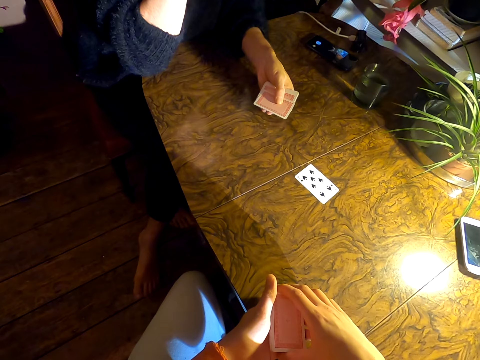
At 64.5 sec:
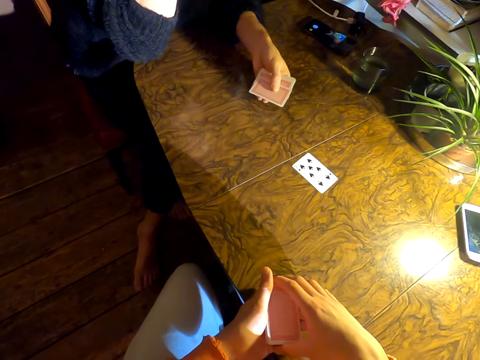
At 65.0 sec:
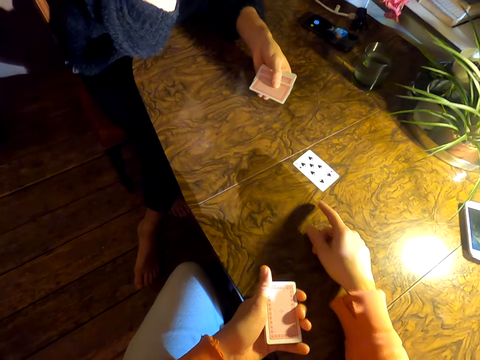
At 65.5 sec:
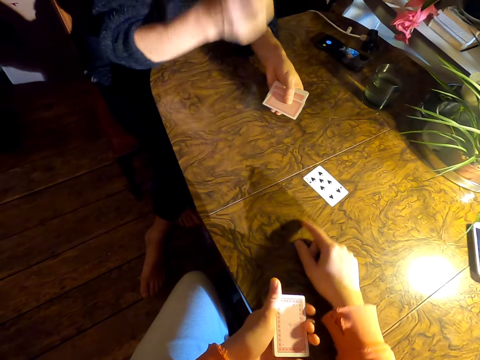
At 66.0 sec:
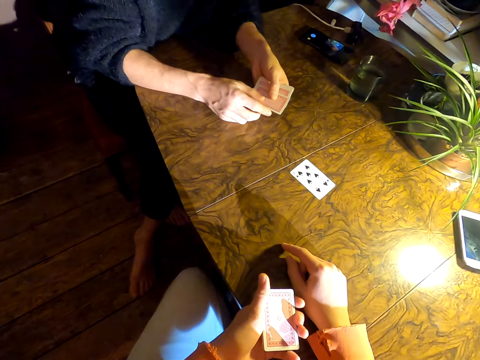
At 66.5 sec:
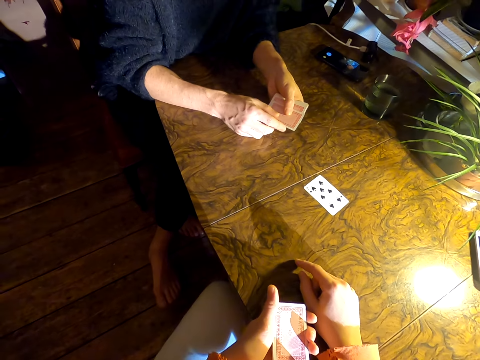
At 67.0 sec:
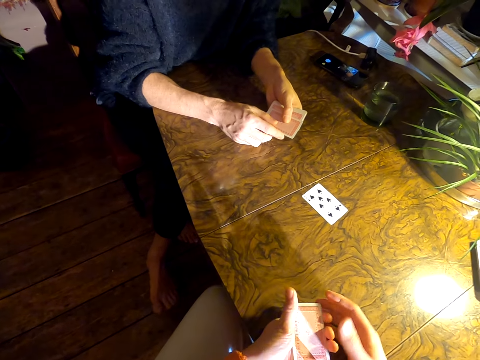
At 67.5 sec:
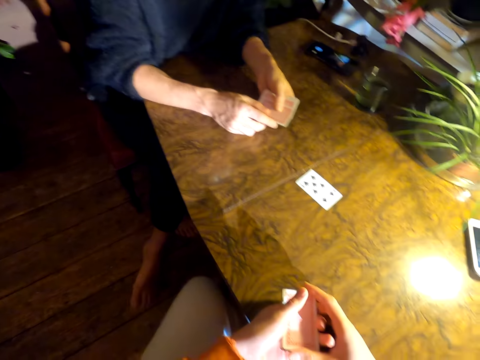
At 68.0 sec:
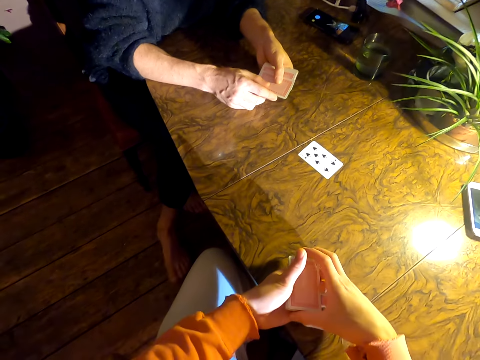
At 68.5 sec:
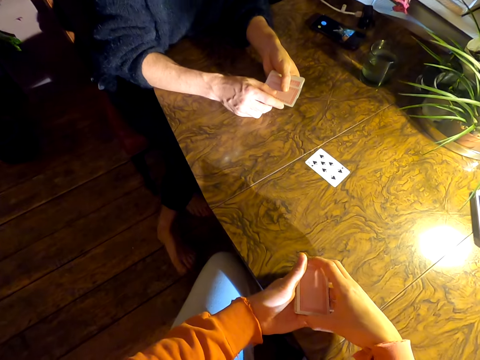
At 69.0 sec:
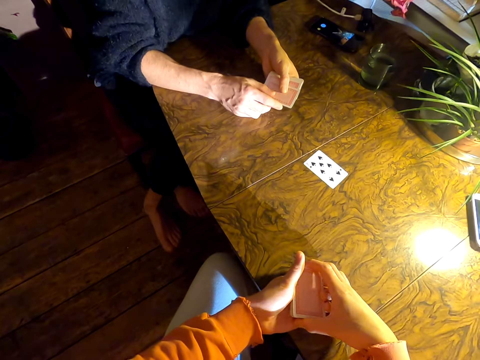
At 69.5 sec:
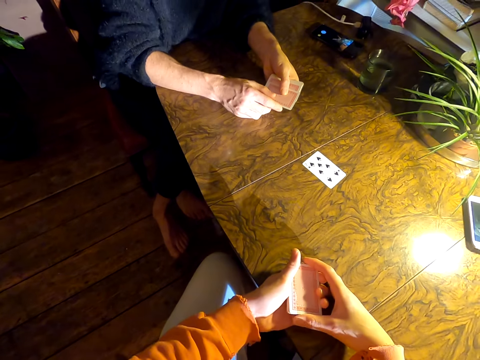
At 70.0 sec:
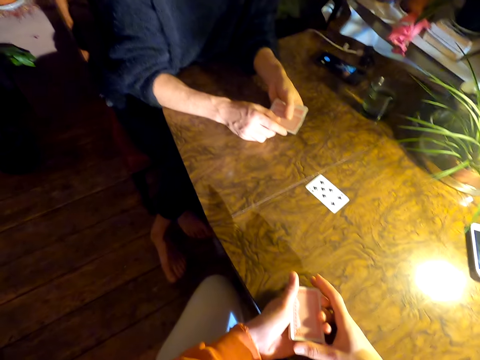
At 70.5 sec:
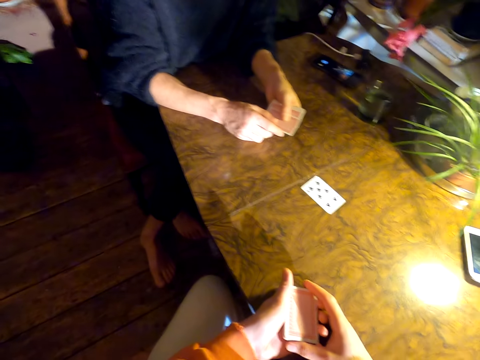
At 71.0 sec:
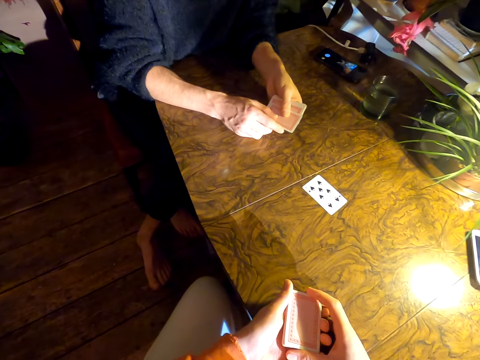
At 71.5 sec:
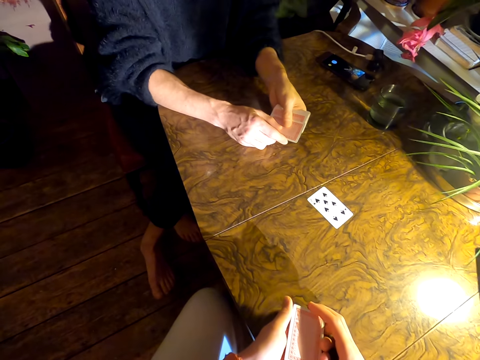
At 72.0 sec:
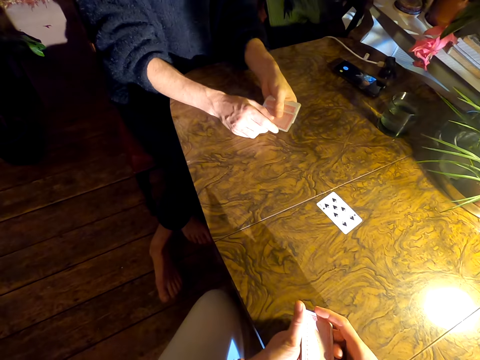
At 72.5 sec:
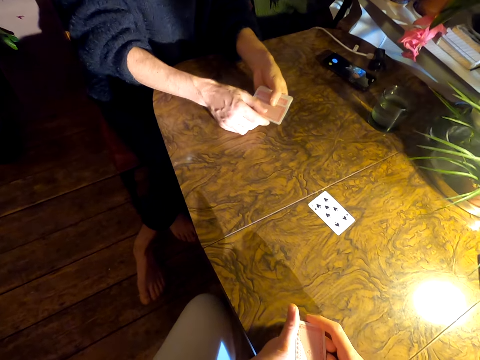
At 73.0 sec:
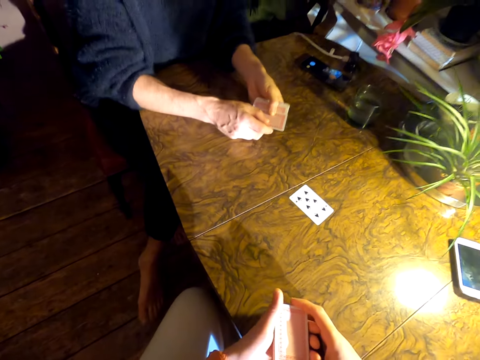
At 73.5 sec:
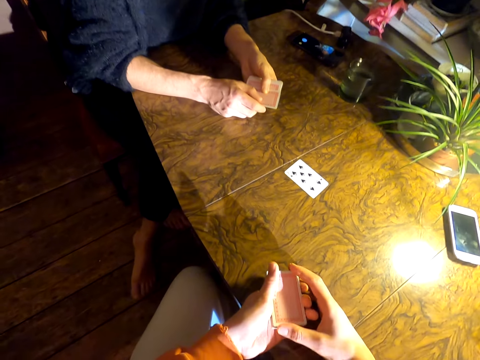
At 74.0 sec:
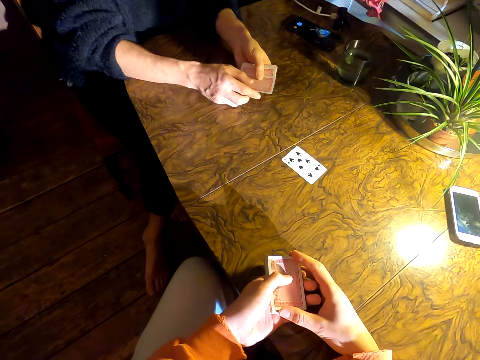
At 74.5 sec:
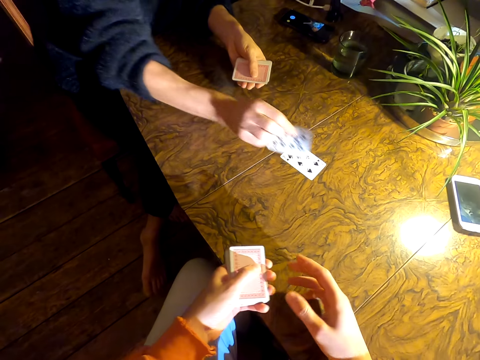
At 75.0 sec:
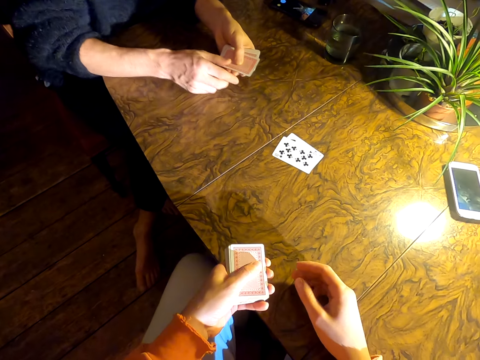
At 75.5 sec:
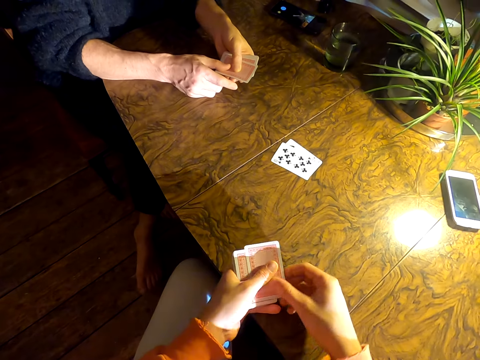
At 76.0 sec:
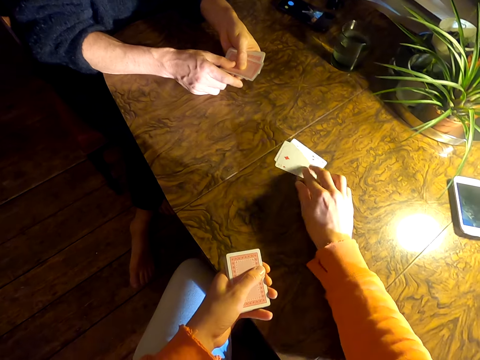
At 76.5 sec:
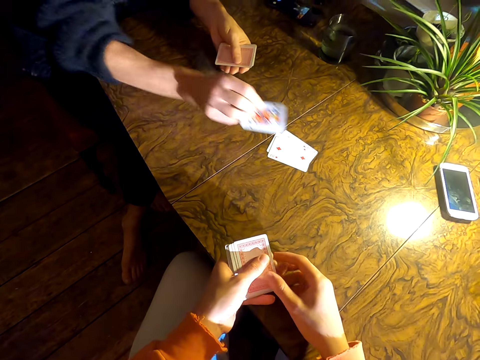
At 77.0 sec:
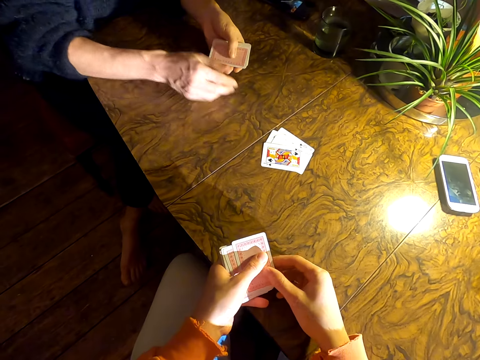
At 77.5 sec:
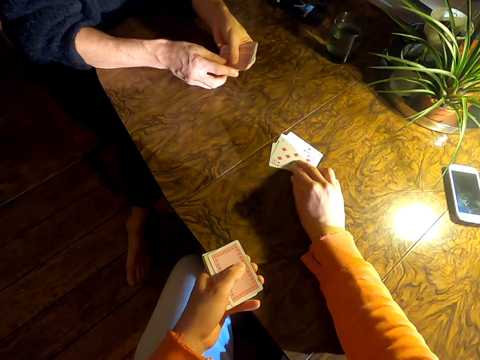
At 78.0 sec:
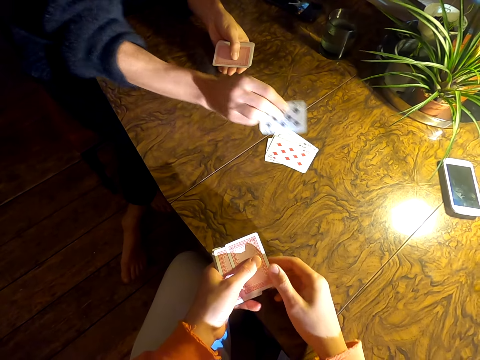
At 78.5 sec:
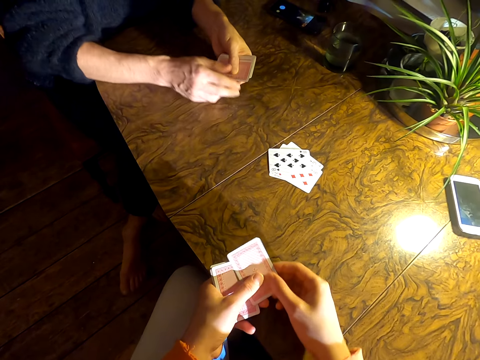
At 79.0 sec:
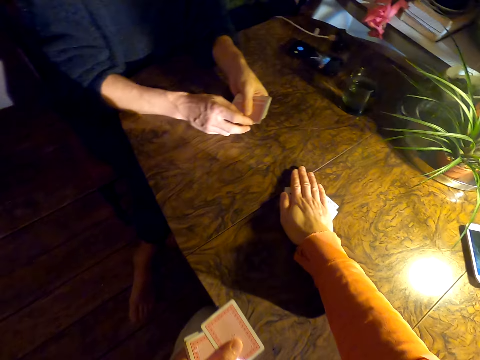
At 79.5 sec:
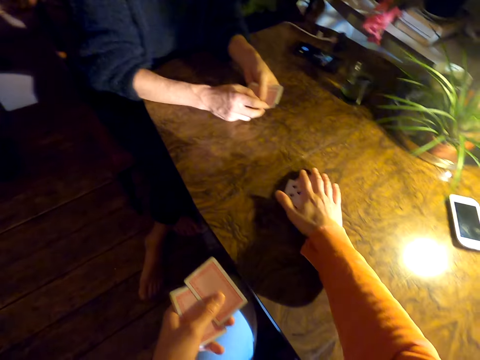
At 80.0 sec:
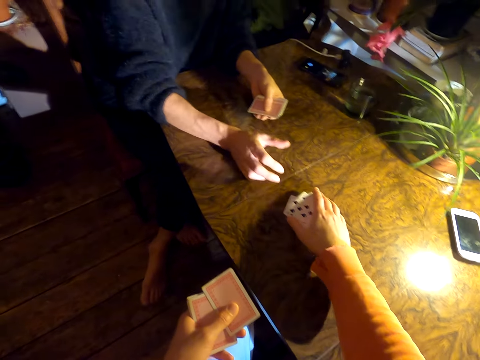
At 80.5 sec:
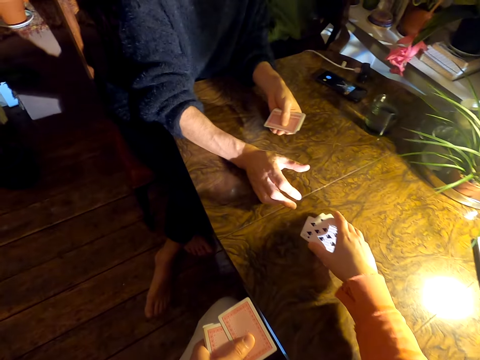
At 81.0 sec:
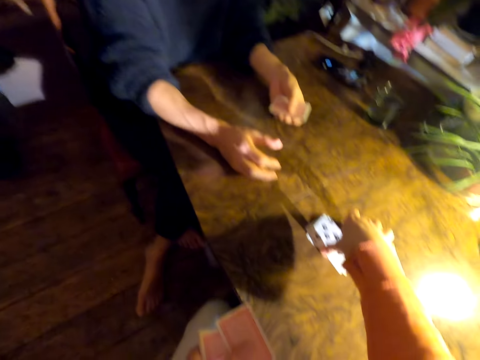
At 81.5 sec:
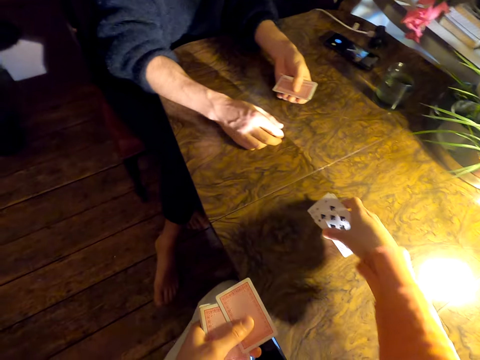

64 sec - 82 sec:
A man touches something. The camera wearer converses with the man. They touch the cards. They play cards with the man. The man puts down a card. The camera wearer puts down a card. The man puts down a card. The camera wearer puts down a card. The man puts down a card. The camera wearer holds the cards. They converse with the man.

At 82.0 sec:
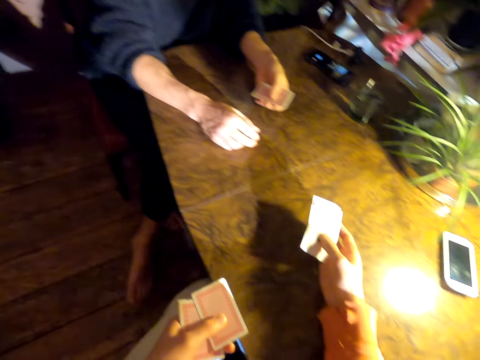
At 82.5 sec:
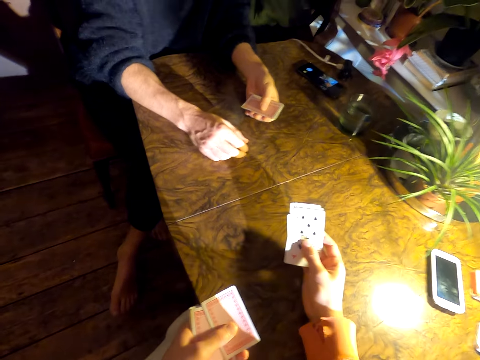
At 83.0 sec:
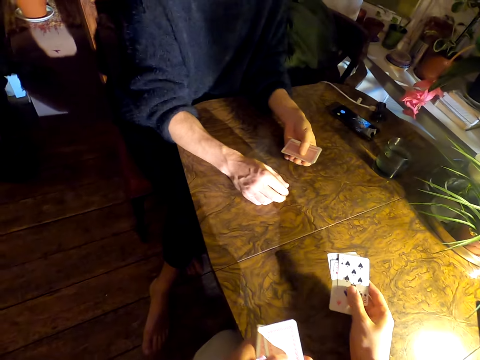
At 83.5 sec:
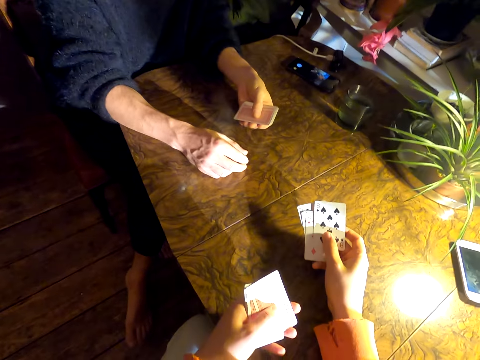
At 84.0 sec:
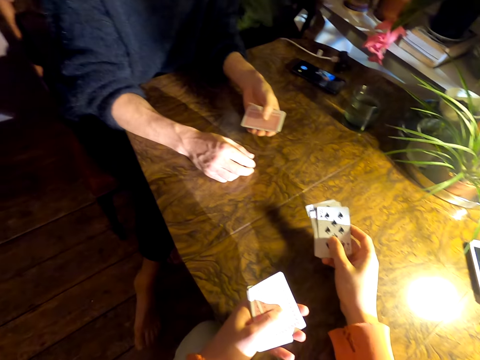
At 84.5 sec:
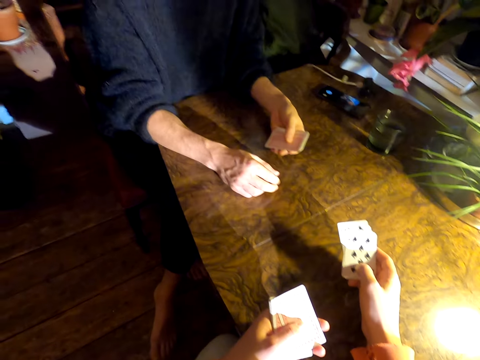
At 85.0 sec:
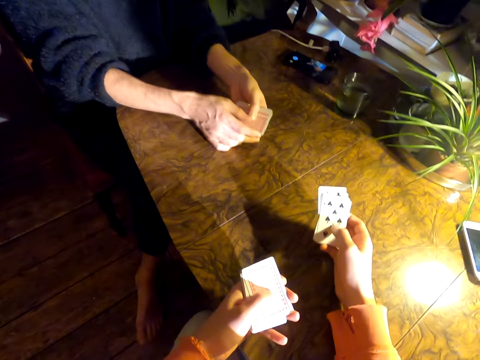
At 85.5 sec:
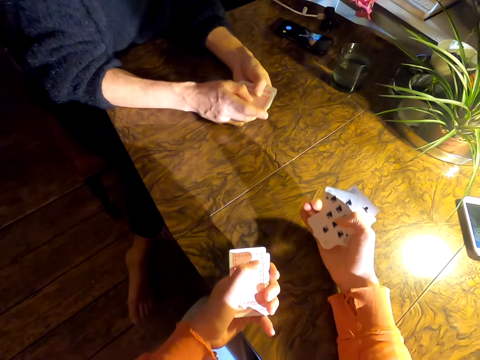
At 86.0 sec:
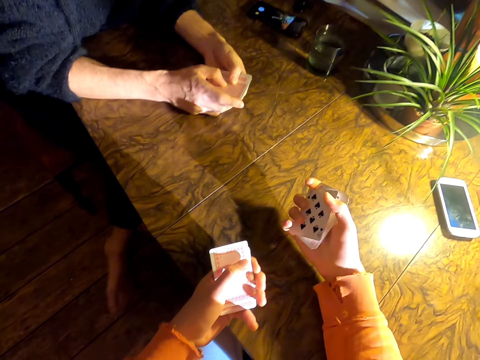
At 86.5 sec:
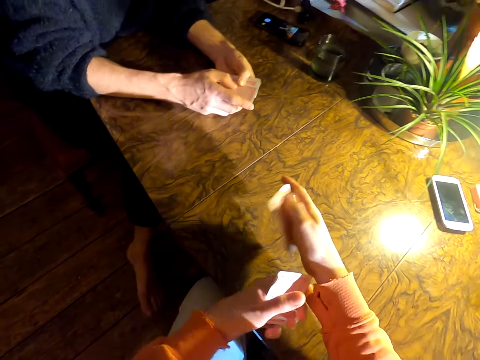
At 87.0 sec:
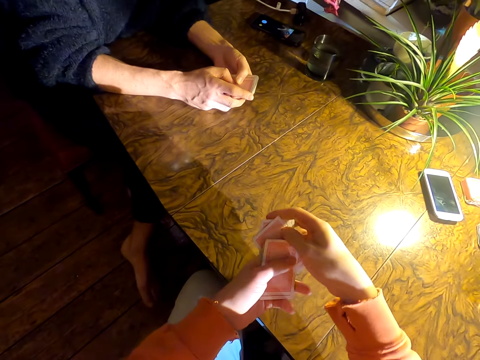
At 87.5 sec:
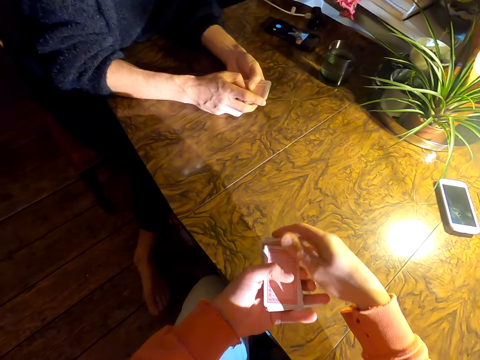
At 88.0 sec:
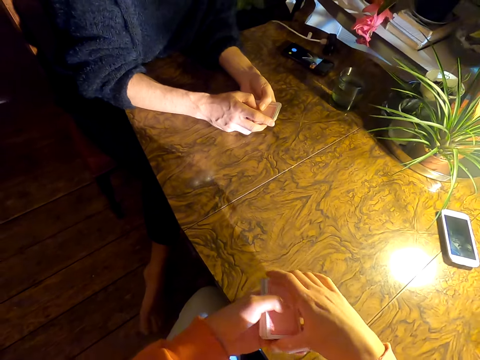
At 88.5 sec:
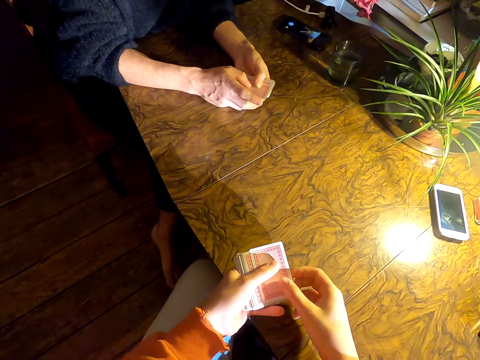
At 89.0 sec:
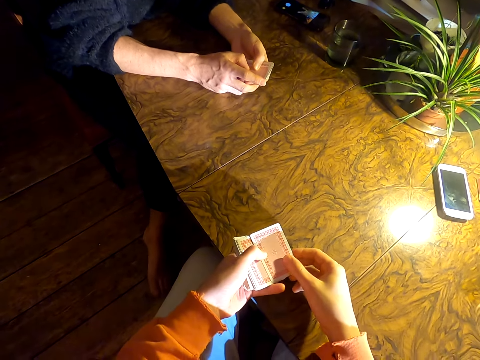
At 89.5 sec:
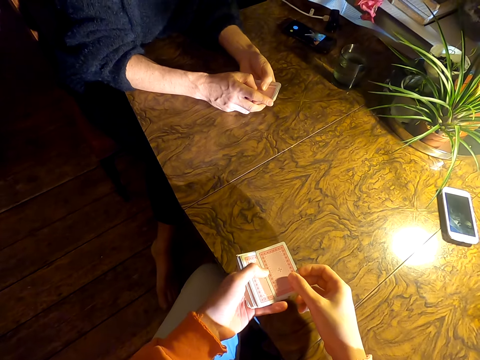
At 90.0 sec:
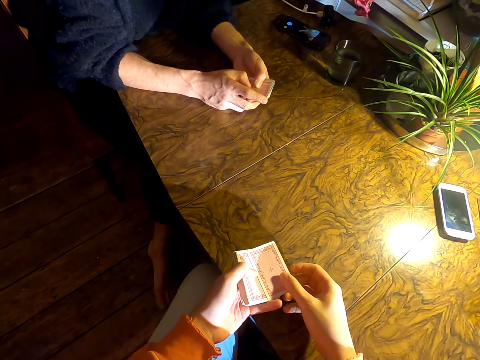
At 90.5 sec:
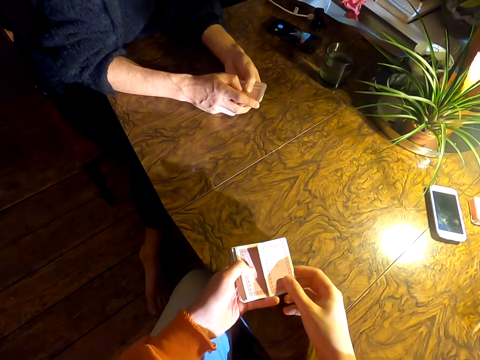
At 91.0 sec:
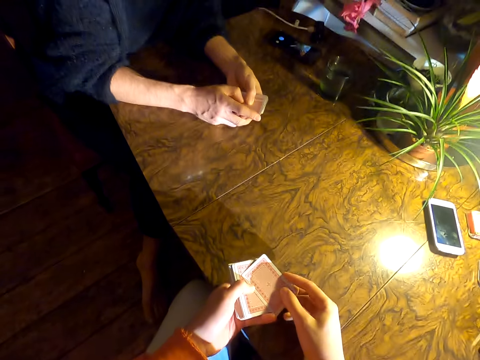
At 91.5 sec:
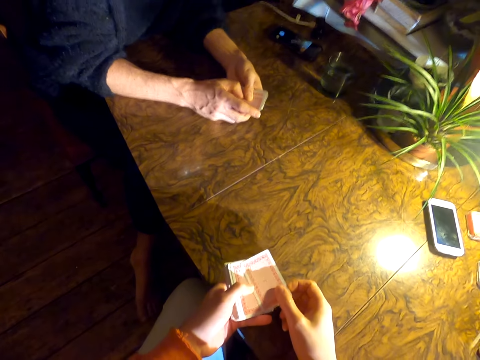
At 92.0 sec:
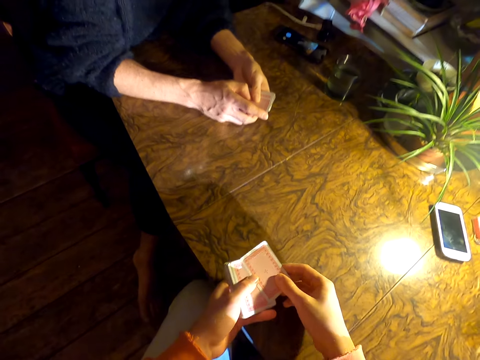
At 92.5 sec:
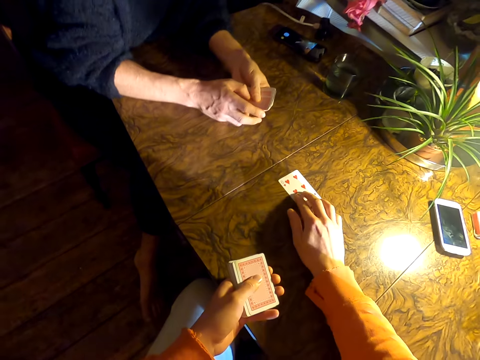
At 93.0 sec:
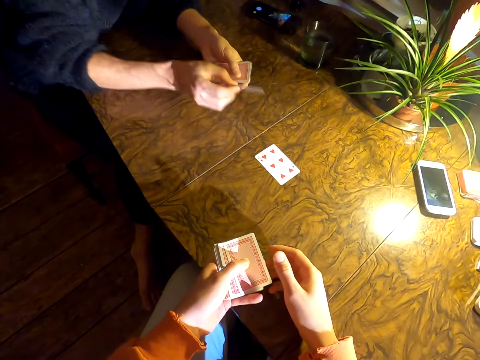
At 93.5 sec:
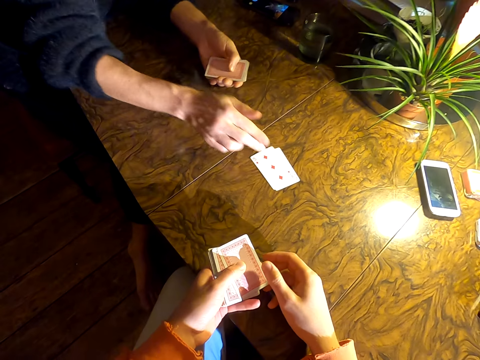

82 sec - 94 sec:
The camera wearer picks up the cards. He holds the cards with his left hand. He converses with a man. He places the cards on others. He converses with the man. He holds the cards. He converses with the man. He plays cards with the man. He puts down a card. The man puts down a card.
